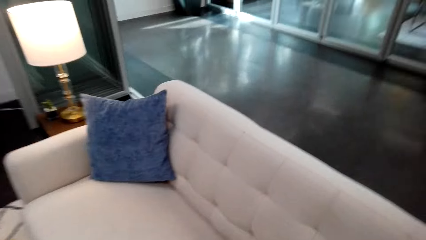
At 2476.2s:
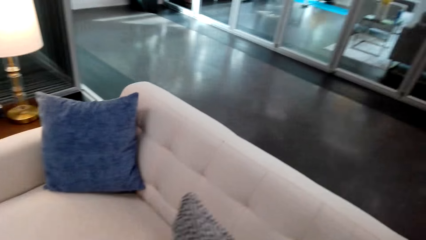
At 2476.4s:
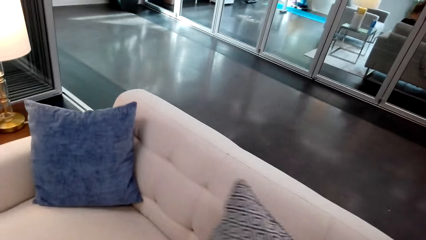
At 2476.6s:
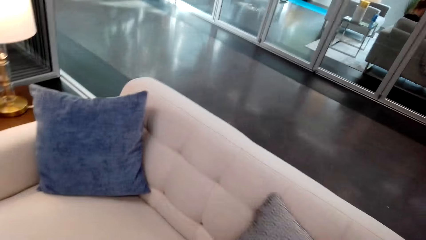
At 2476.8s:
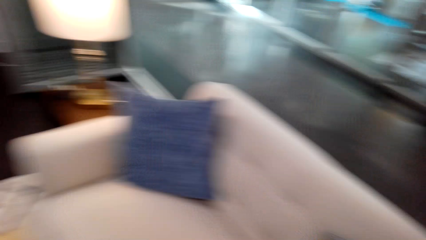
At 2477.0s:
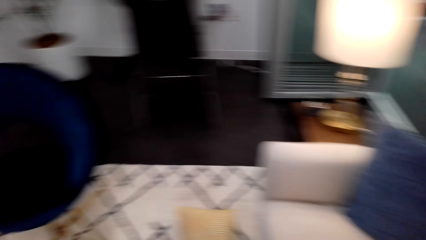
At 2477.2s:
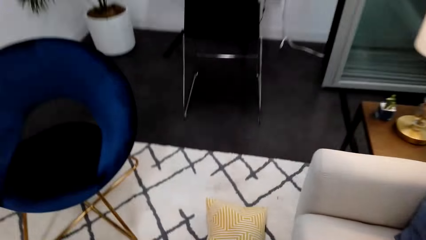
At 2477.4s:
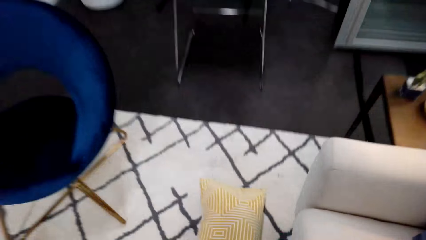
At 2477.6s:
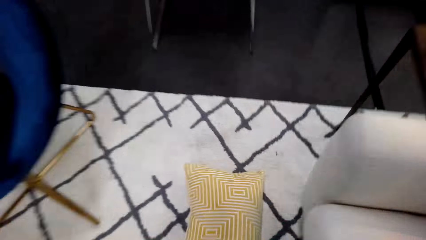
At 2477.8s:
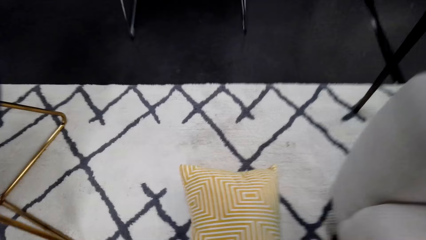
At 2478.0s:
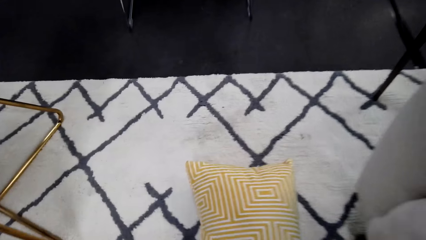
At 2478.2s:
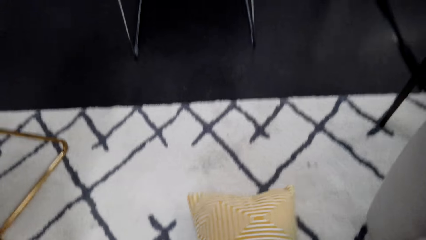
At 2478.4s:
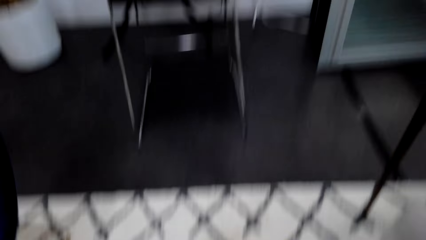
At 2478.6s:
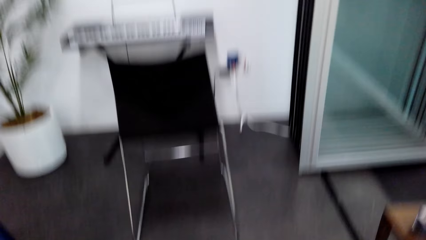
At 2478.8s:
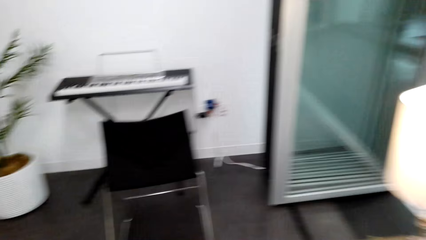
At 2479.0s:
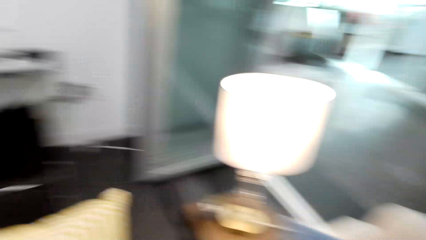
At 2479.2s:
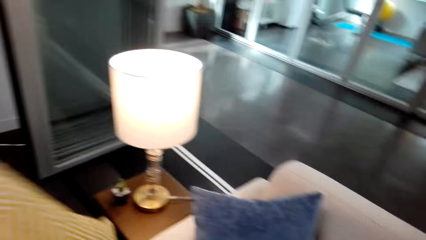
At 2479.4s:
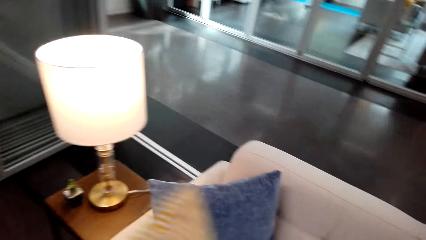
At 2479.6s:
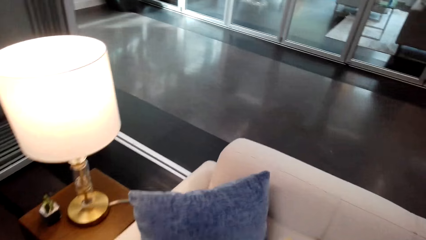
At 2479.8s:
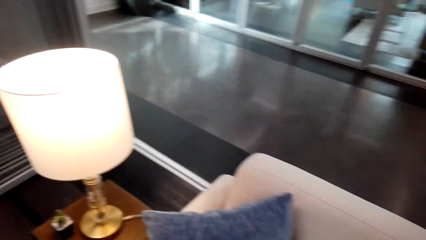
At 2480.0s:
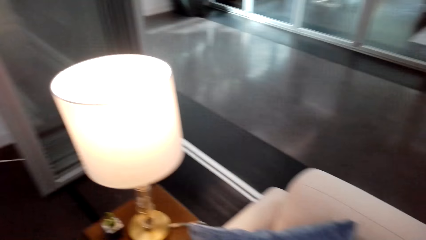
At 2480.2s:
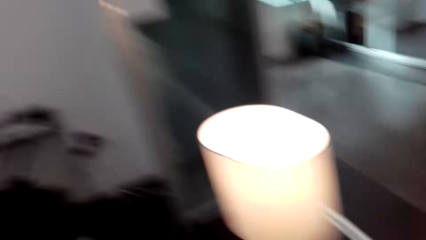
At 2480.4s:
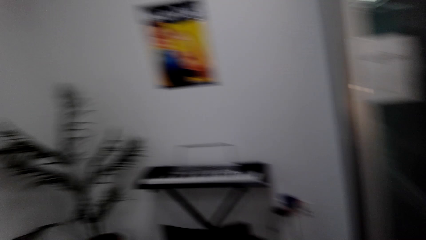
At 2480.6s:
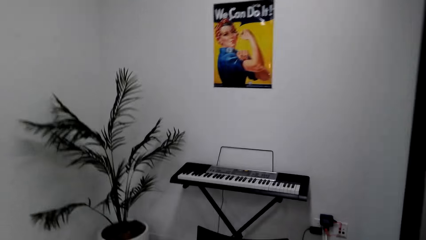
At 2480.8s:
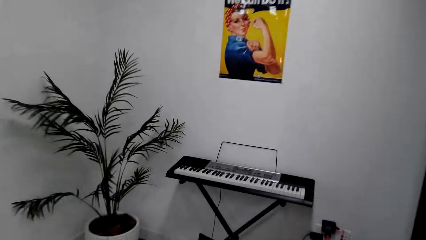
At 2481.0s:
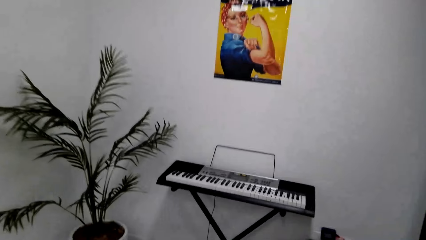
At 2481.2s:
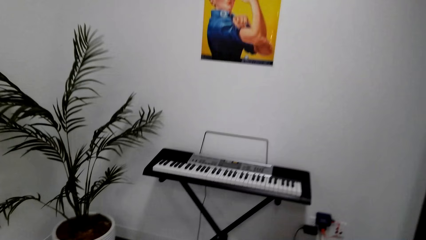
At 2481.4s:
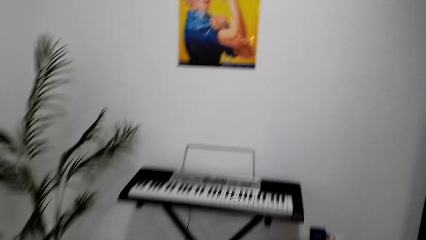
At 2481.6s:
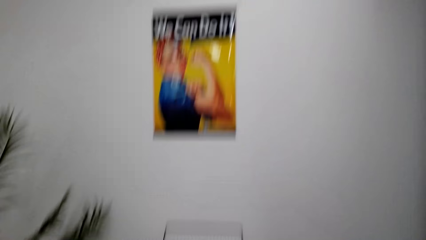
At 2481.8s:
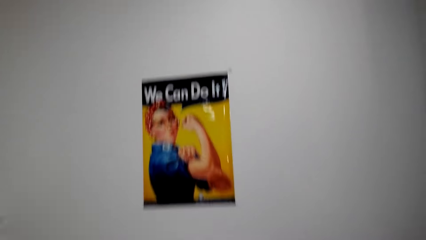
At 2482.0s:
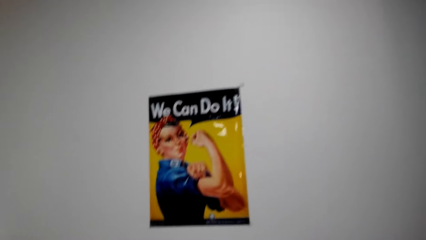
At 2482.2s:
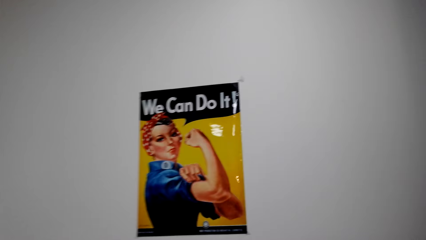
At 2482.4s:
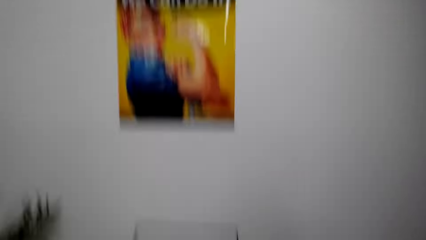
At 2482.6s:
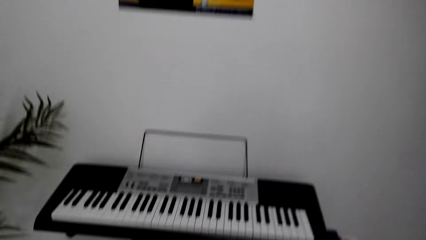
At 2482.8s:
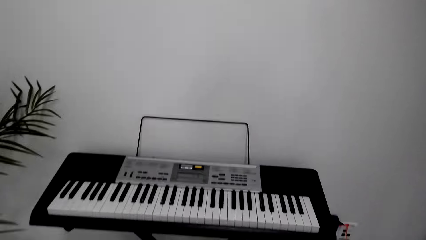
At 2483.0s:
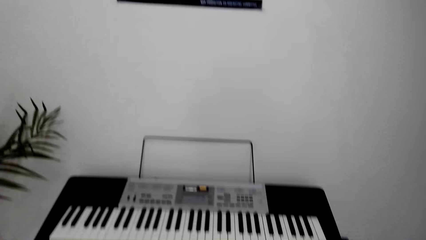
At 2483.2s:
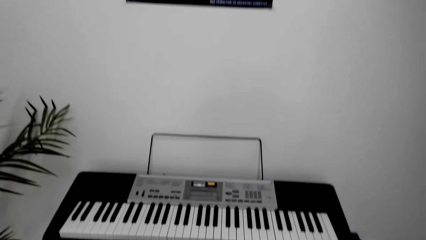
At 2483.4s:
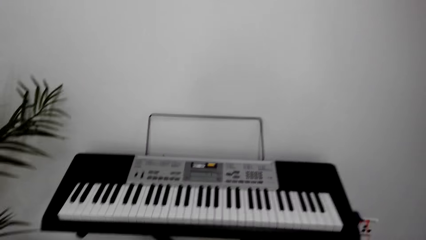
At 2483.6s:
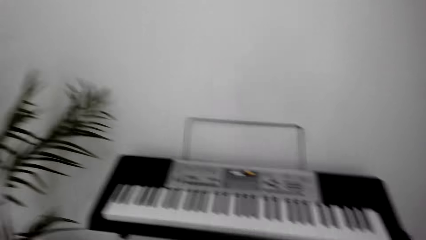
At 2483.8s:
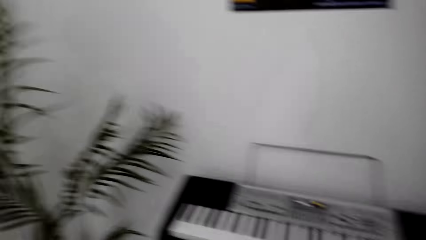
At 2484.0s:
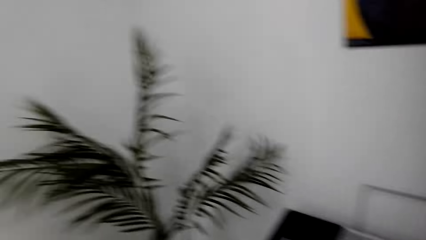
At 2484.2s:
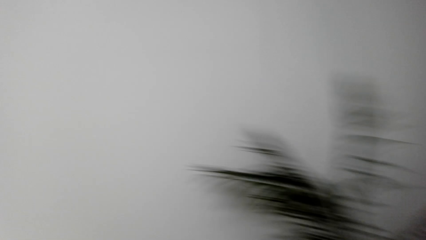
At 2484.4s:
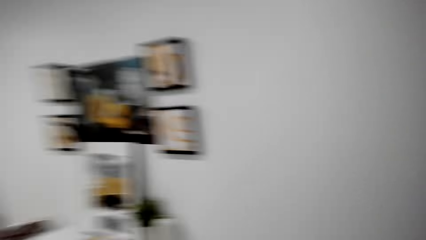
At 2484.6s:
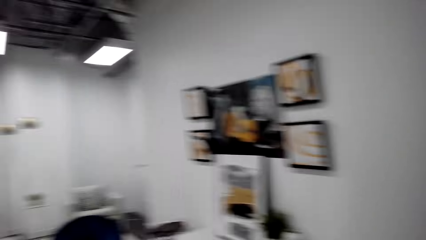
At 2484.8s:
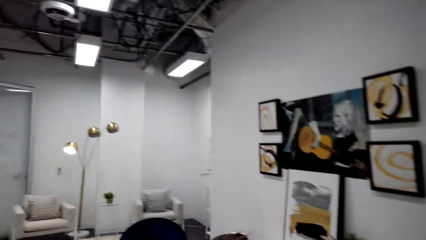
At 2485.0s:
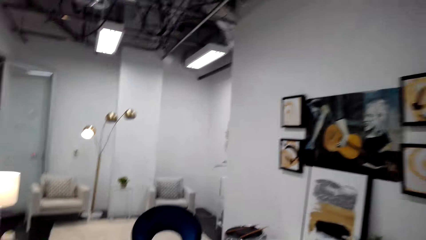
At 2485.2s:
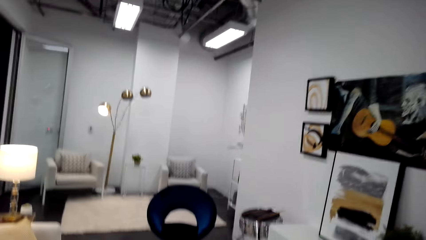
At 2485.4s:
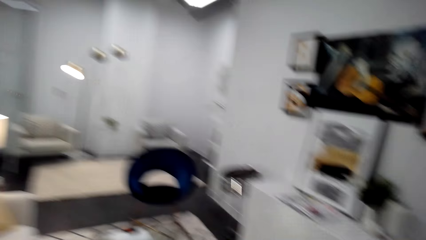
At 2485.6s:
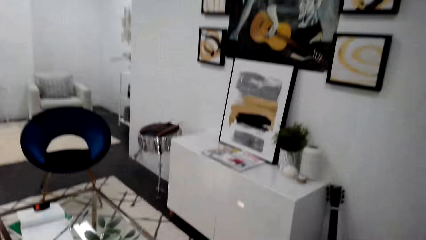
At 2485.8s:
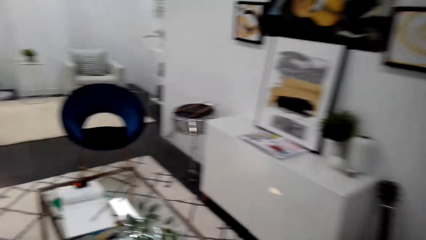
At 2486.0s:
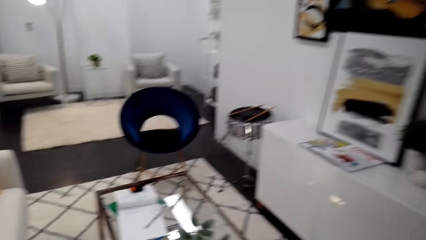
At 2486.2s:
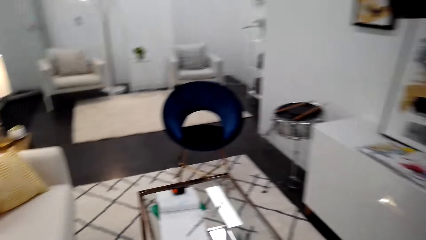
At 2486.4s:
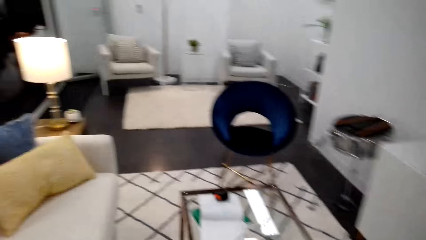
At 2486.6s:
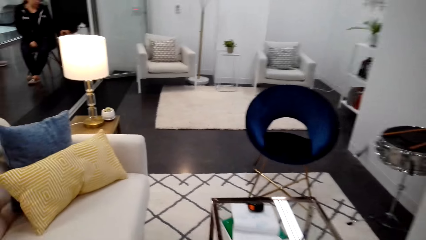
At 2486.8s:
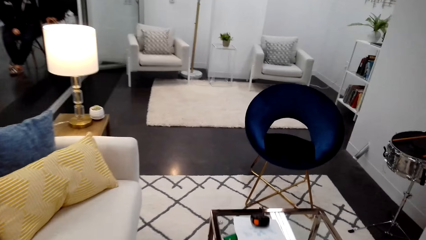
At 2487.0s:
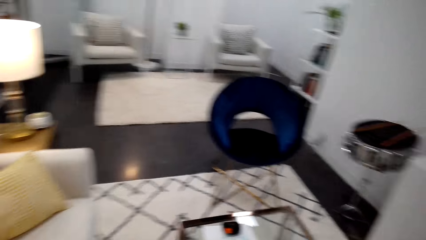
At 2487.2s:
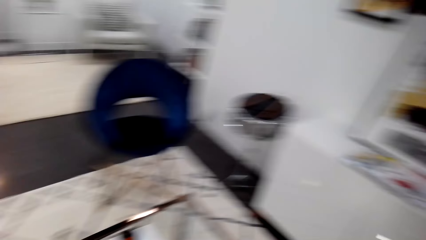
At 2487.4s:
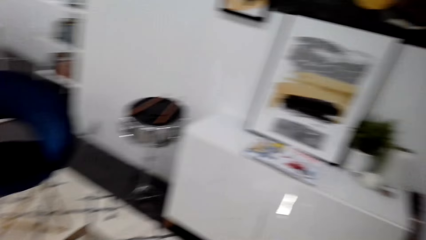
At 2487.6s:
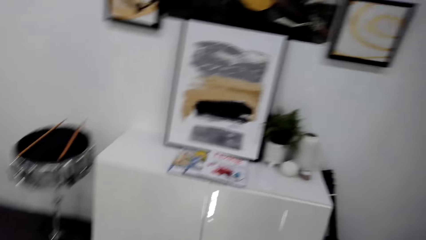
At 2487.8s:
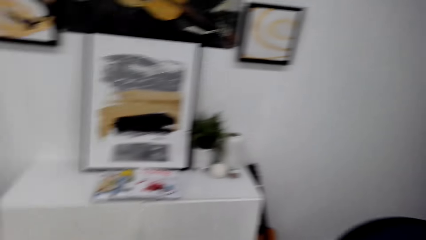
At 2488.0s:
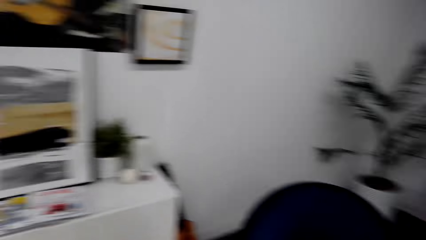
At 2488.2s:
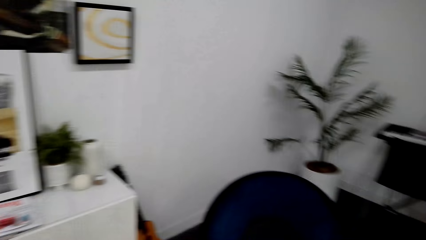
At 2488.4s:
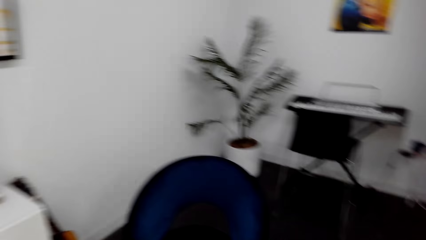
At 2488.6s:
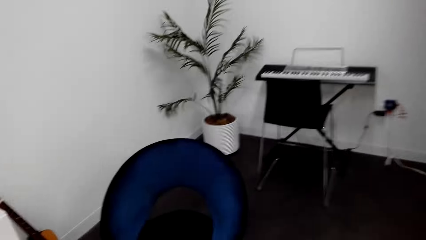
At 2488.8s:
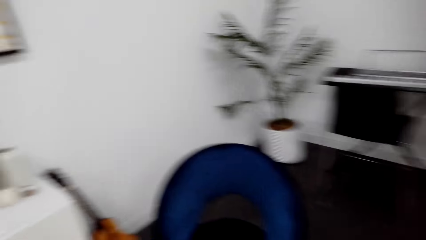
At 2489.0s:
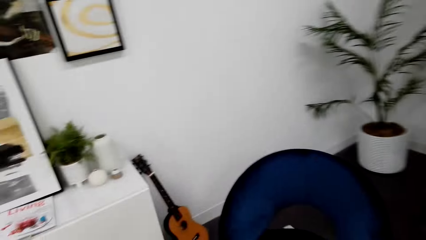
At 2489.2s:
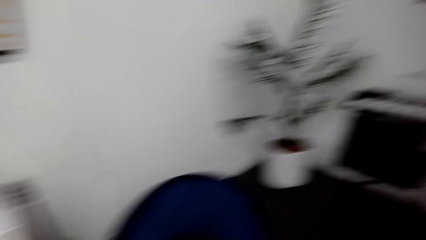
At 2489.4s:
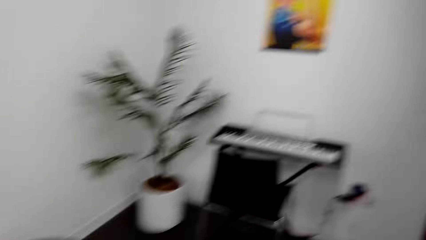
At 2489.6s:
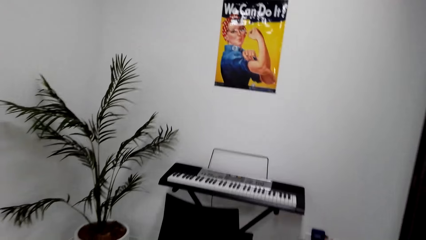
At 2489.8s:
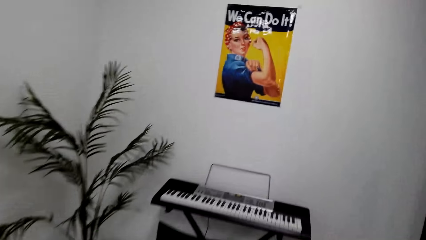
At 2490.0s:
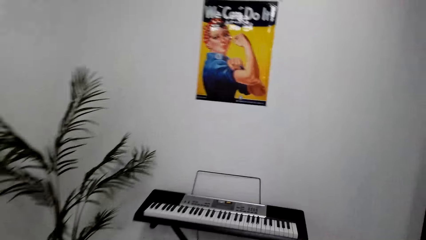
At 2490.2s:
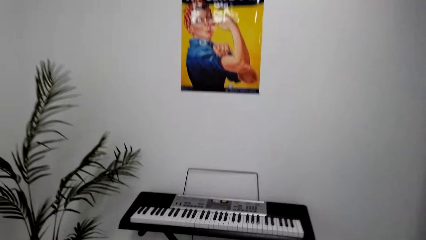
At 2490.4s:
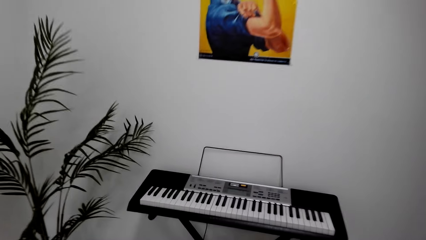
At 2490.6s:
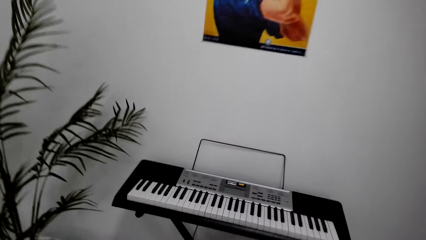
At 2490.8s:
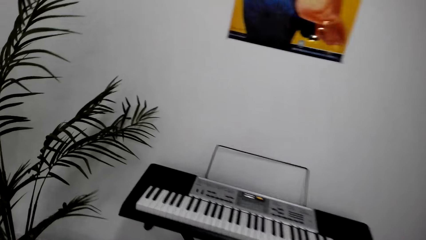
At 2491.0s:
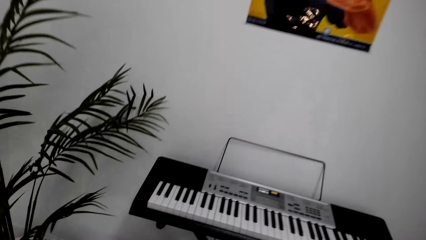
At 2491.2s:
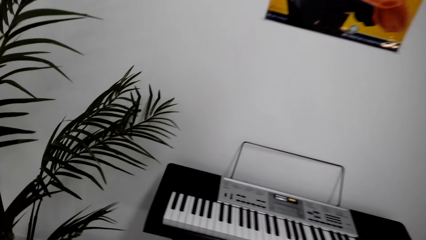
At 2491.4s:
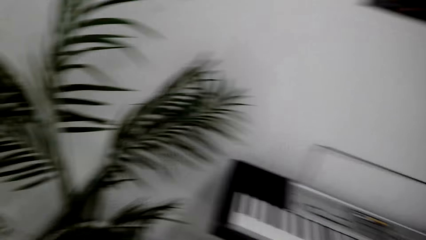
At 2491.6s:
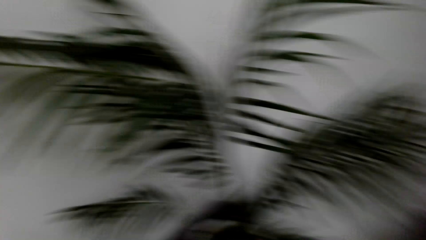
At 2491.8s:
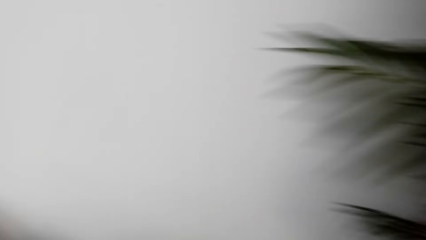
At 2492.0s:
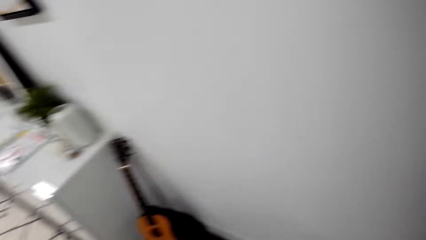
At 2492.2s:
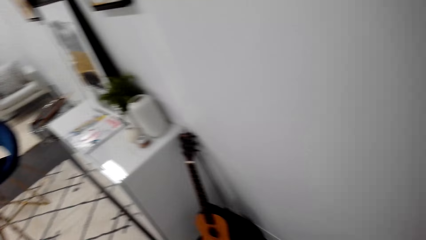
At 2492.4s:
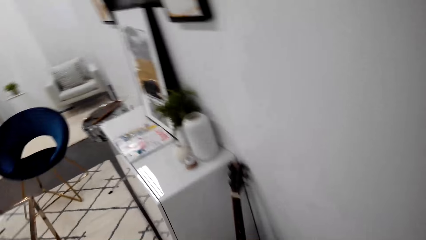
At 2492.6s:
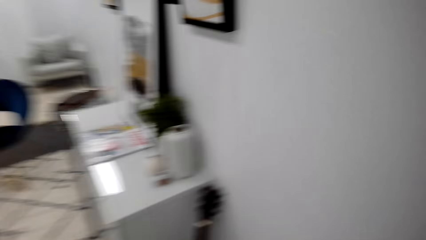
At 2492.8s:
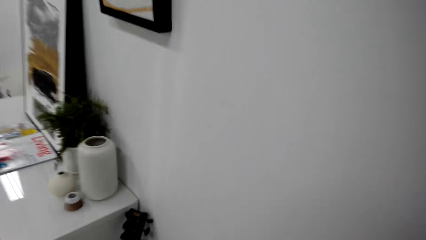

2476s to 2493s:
The camera wearer places the pillow on the couch. They pick the pillow from the floor. They walk in the house. They place the pillow on the couch. They move around the room. They look around the room. They move around the room.
